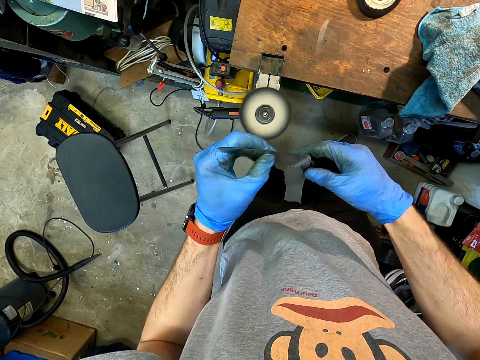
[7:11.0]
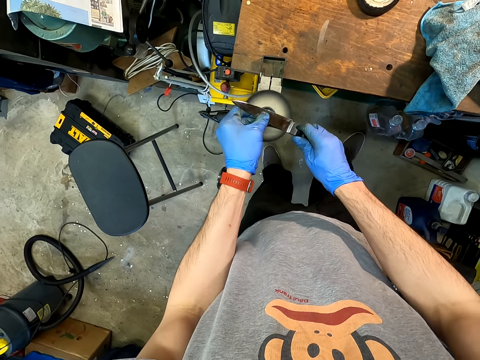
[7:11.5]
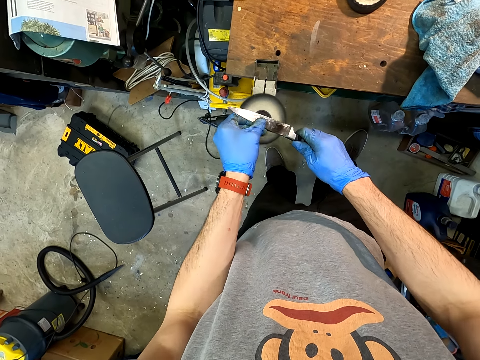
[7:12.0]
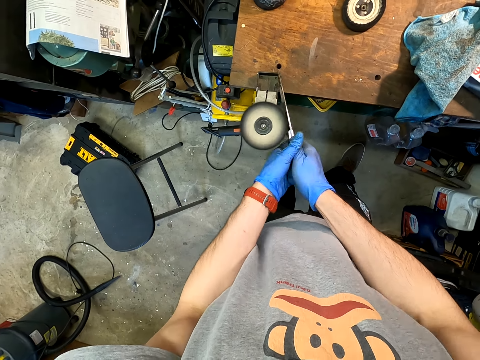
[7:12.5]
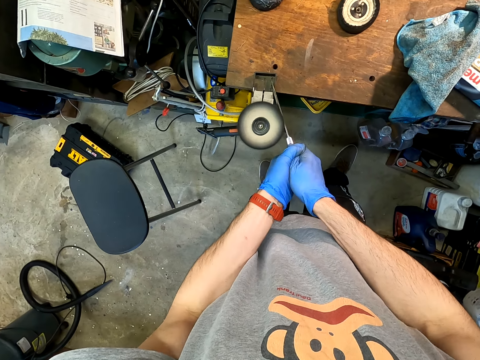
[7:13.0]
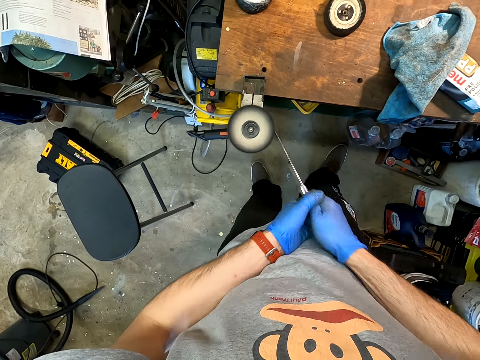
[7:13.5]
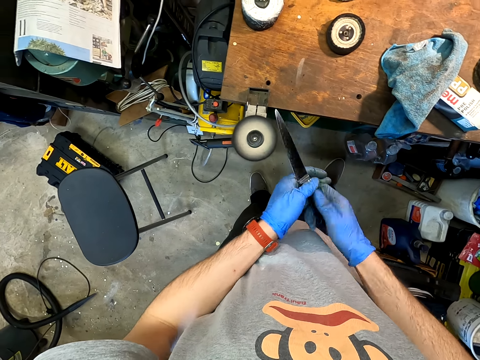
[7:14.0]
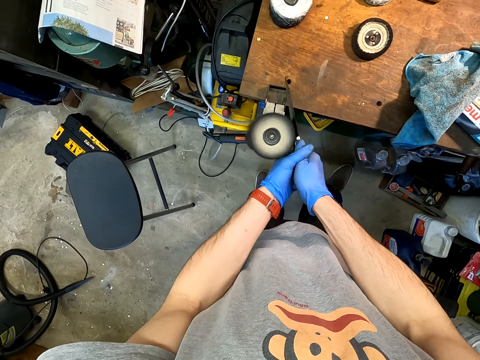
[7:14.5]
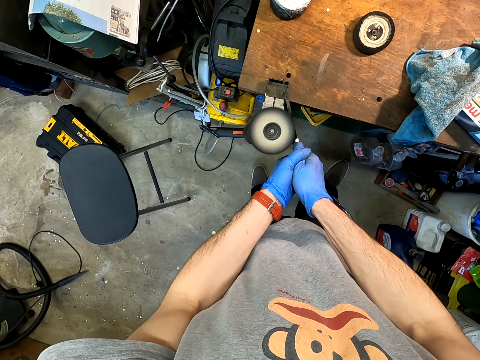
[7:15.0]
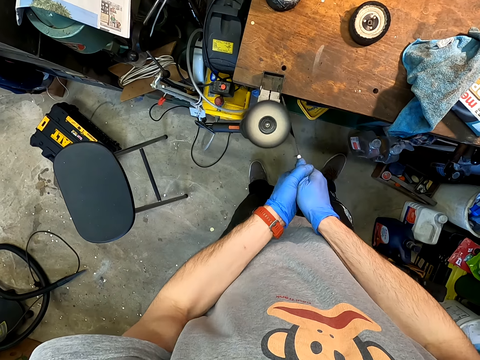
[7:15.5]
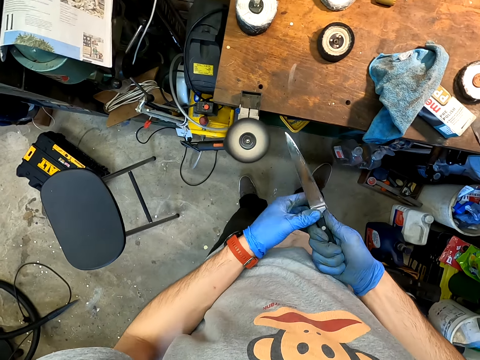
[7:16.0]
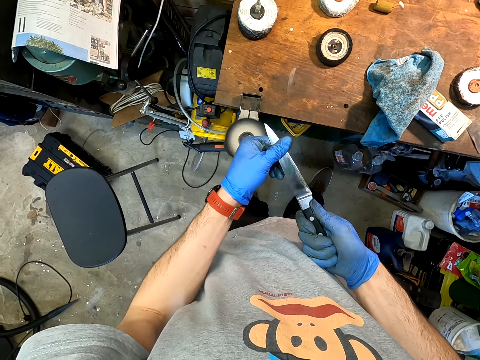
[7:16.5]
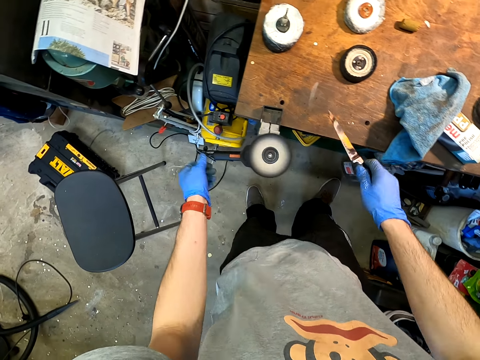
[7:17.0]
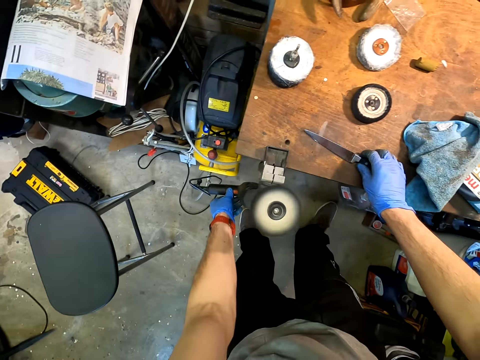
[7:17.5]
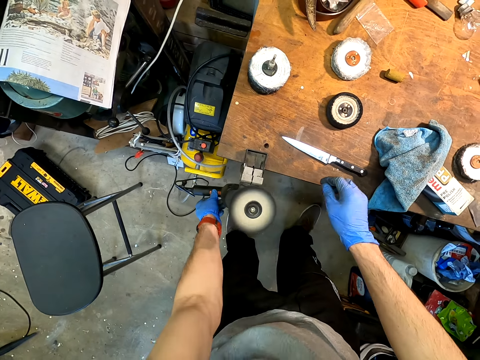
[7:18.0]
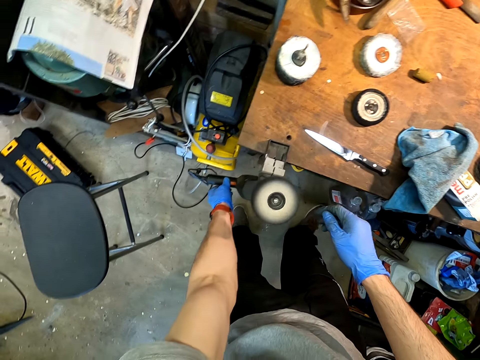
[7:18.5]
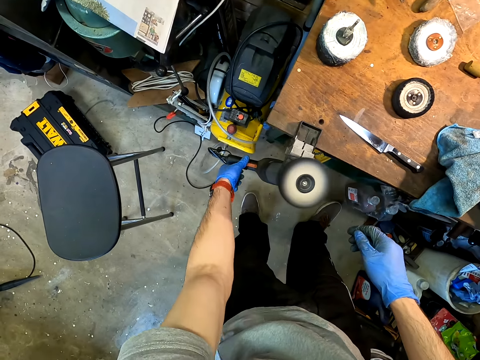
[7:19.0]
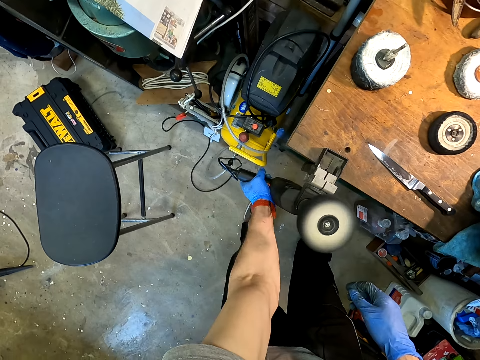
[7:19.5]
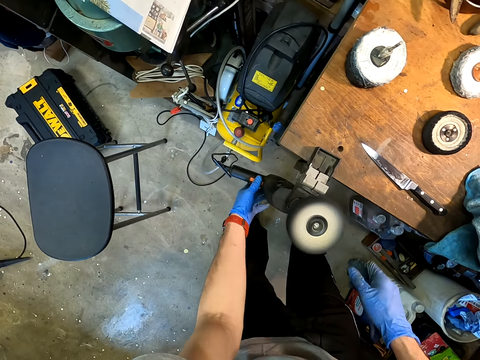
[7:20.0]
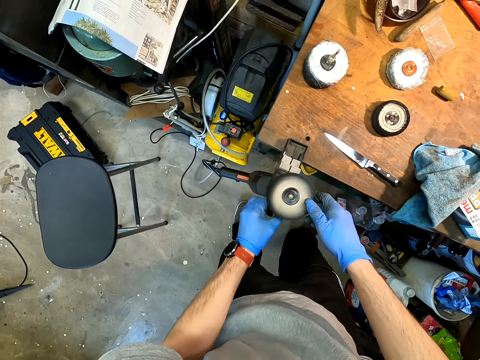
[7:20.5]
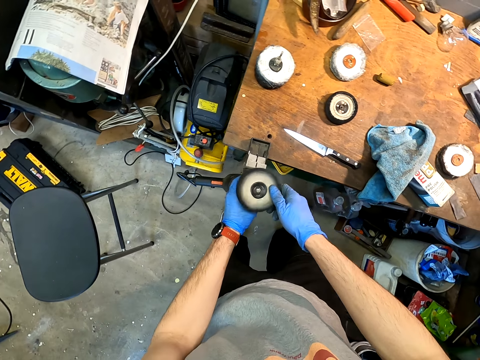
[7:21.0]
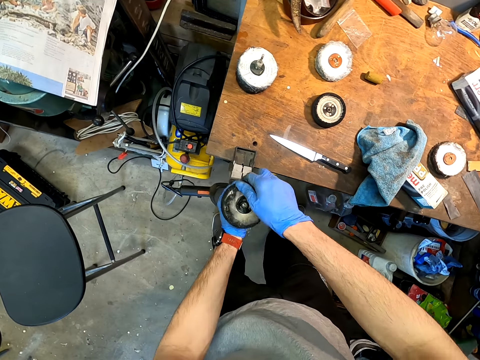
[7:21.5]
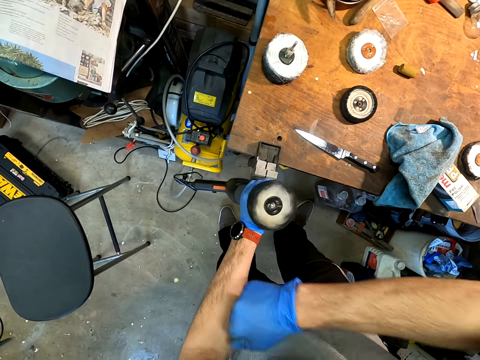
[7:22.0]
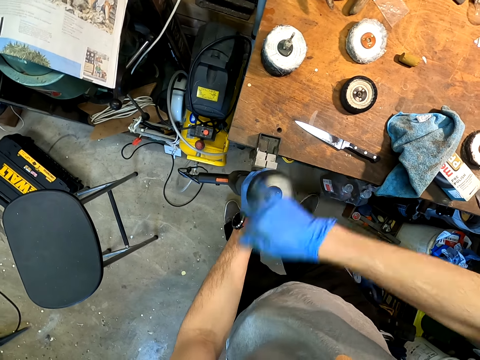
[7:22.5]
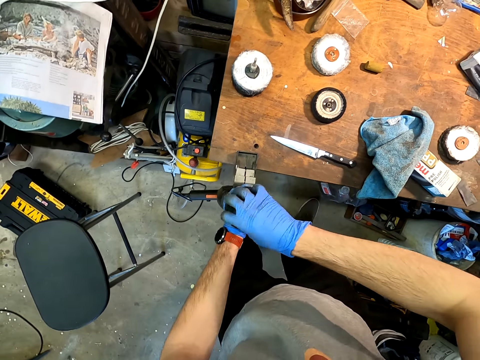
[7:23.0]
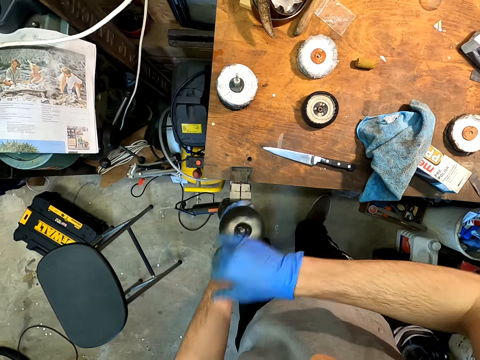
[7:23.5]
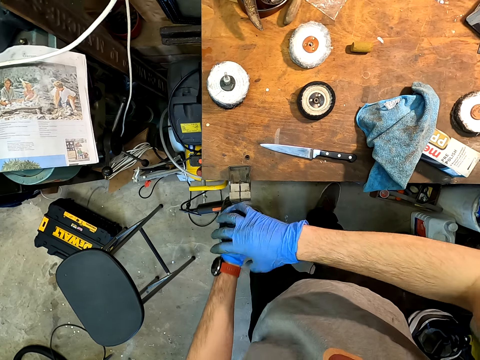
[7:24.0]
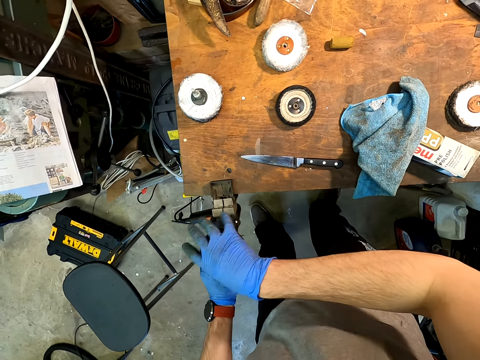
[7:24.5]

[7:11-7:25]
The camera wearer looks at the knife. They sharpen the knife with the knife sharpening machine. They look at the knife. They sharpen the knife with the knife sharpening machine. They wipe the knife with a hand. They turn off the knife sharpening machine. They remove the knife sharpener pad.

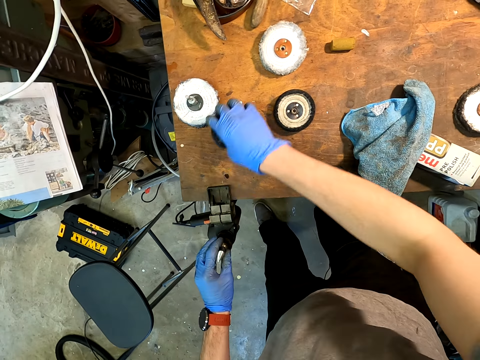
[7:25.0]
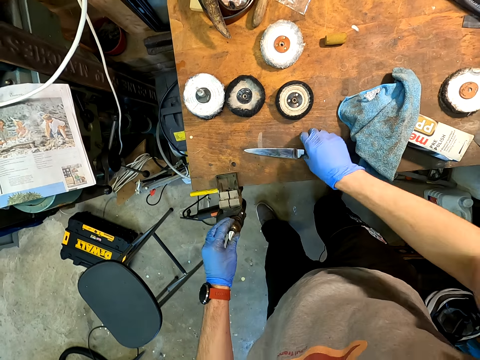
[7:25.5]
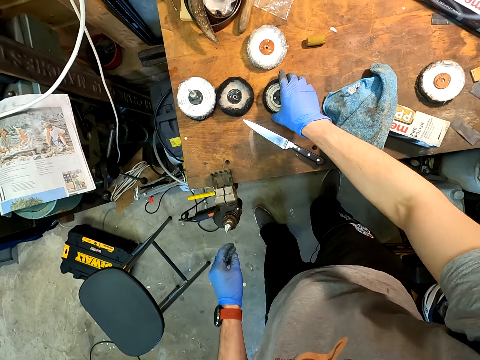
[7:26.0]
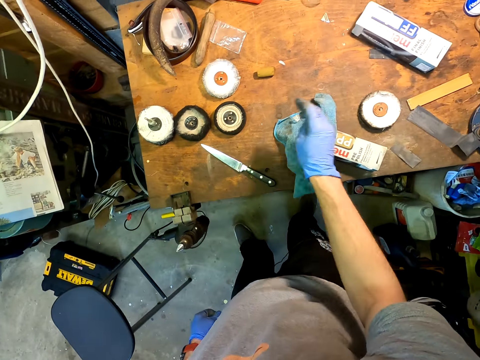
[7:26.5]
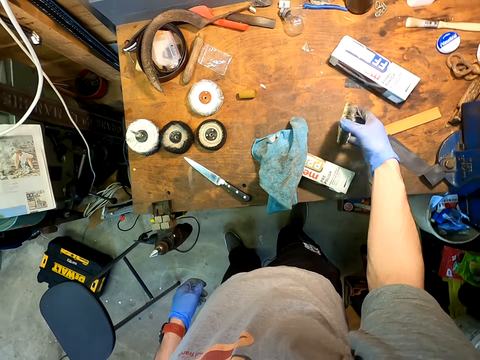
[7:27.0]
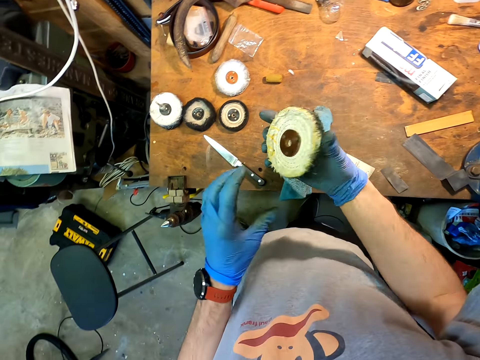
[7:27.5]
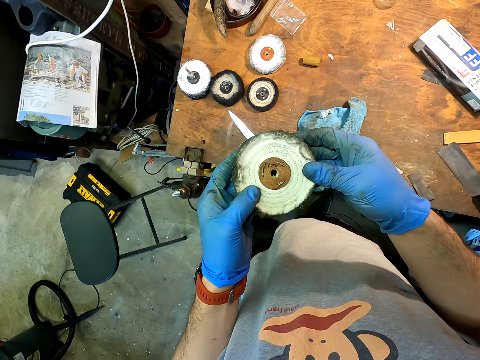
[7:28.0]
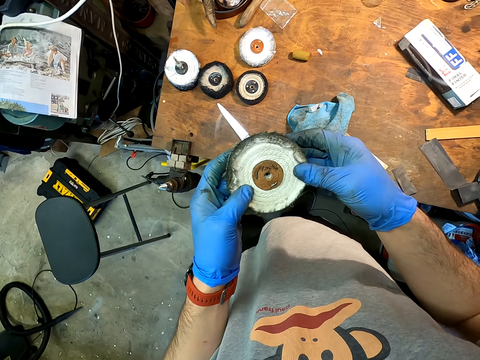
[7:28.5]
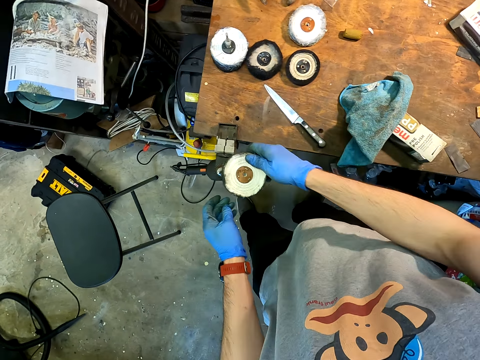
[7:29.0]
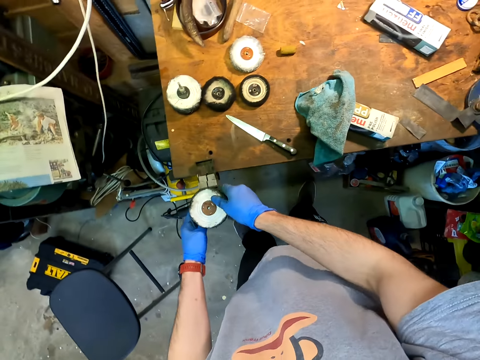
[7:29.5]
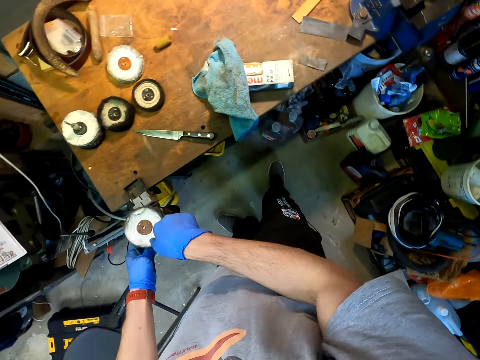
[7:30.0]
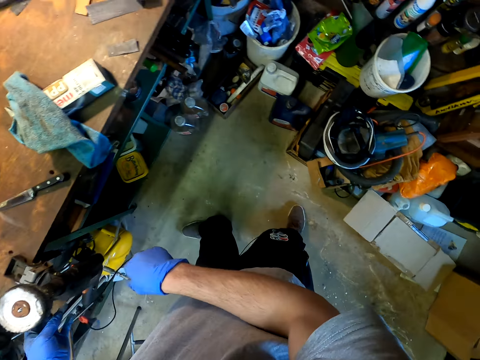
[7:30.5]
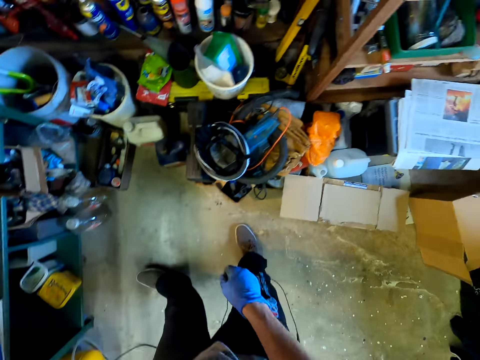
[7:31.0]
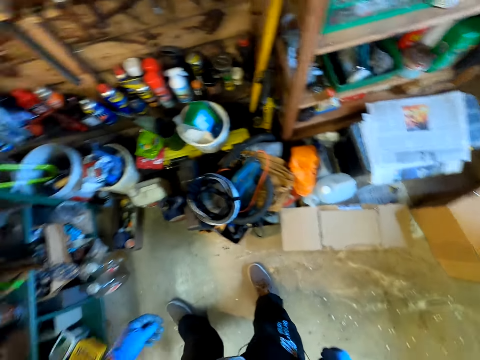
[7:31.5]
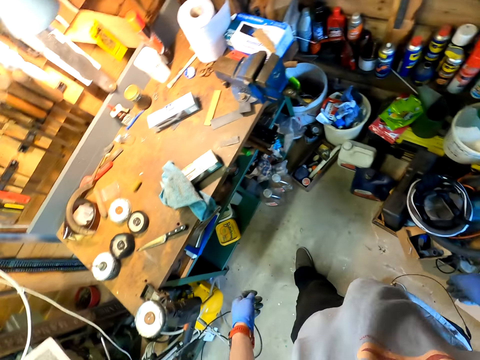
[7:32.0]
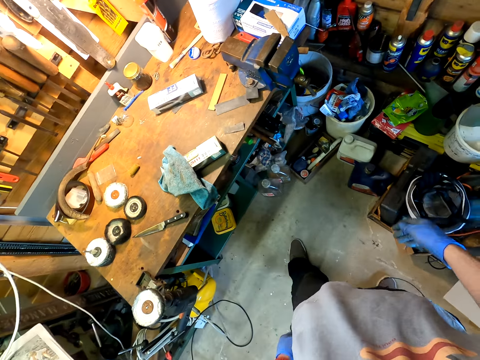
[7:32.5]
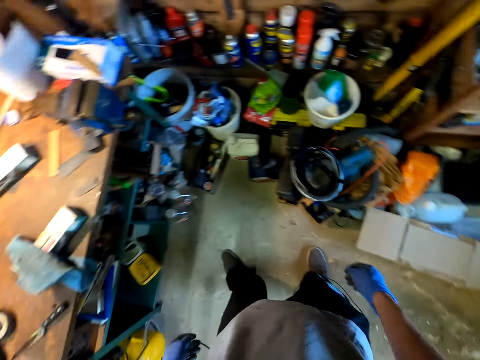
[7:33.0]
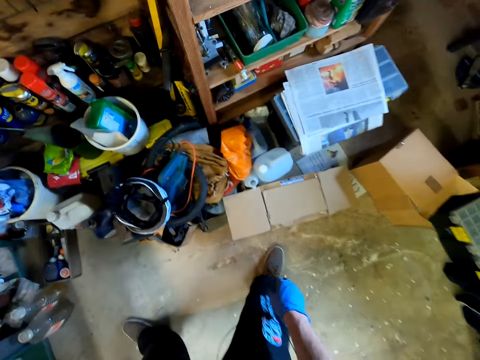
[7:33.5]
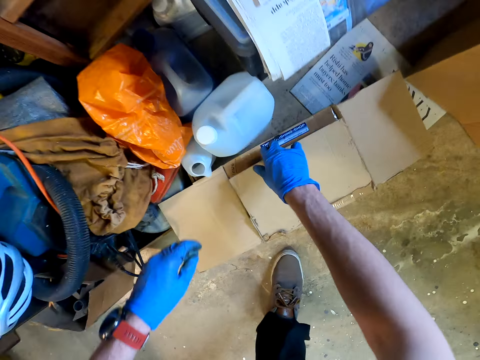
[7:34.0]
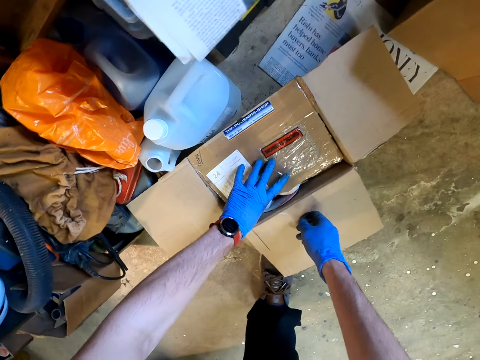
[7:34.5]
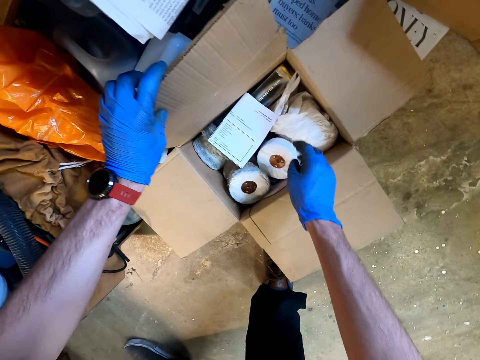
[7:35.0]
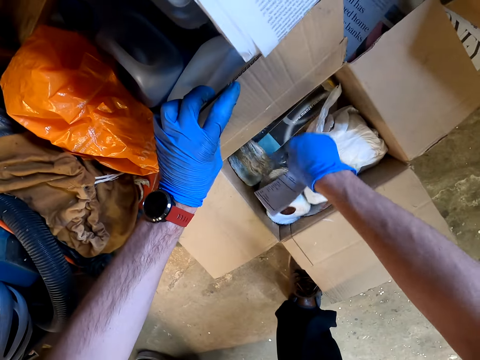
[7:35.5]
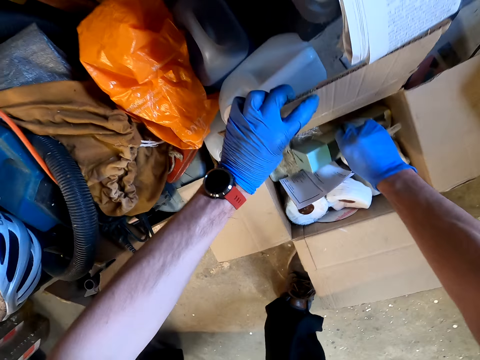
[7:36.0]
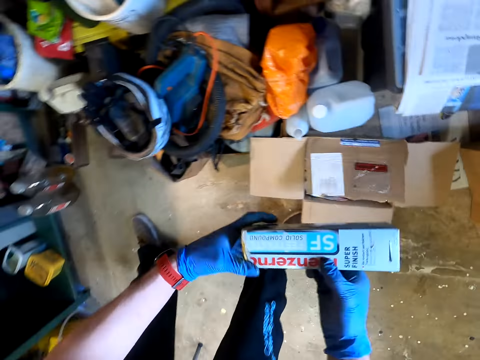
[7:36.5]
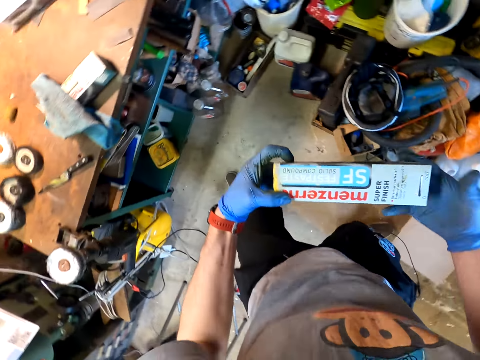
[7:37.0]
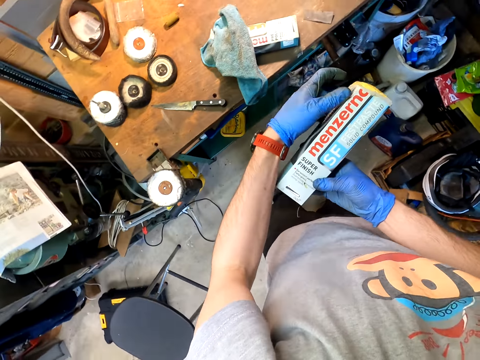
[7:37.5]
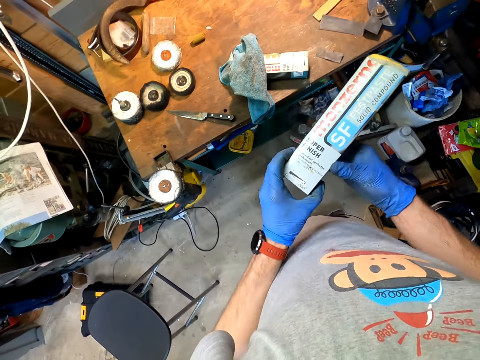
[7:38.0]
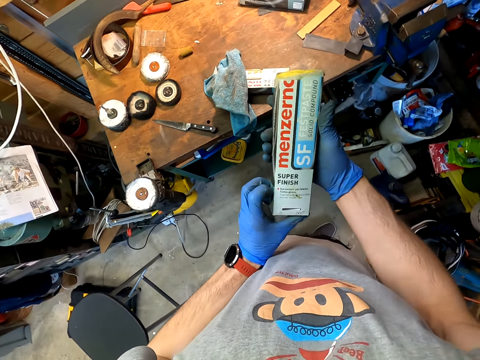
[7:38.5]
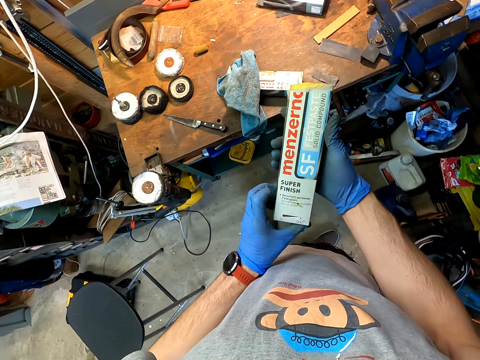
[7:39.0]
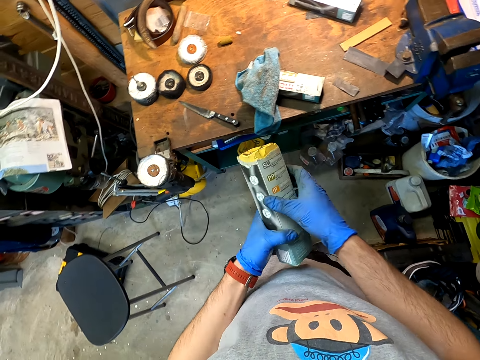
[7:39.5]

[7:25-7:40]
The camera wearer picks up another knife sharpening pad. They fix the knife sharpener pad on the machine. They look around the workshop. They open up a carton. They pick up a box of solid wax polish from the carton.
